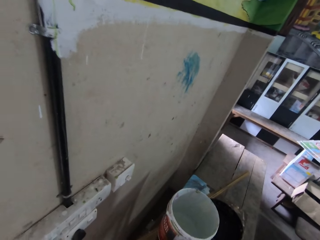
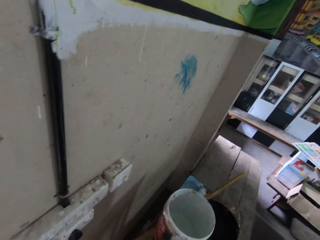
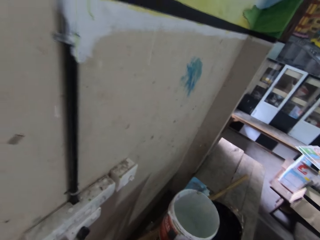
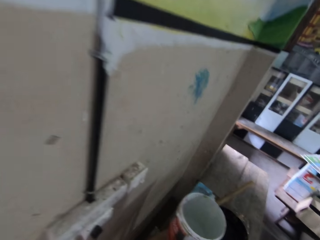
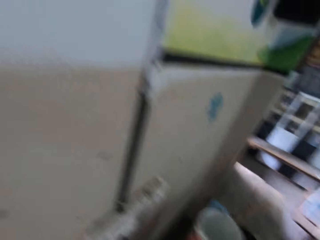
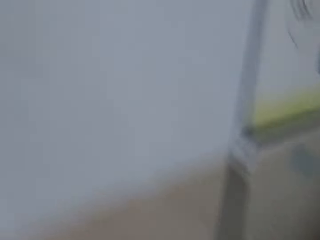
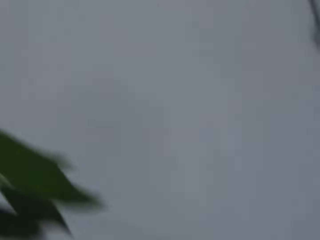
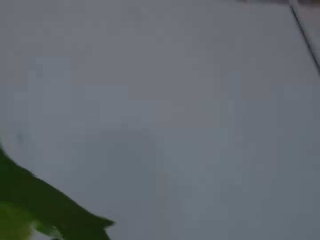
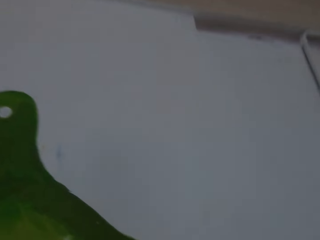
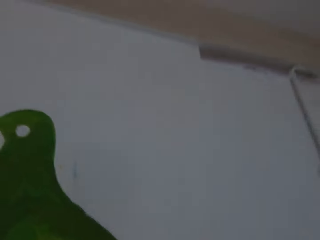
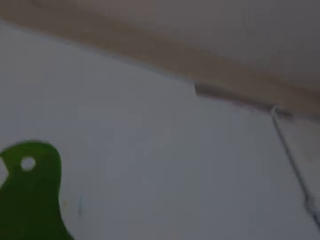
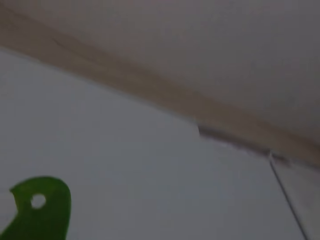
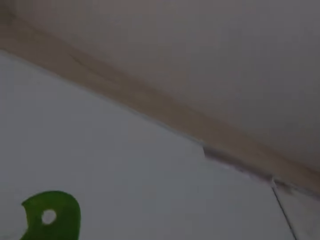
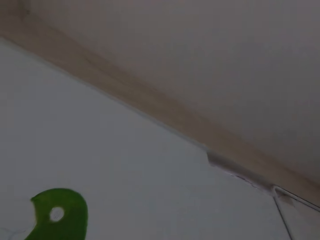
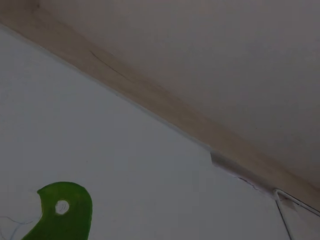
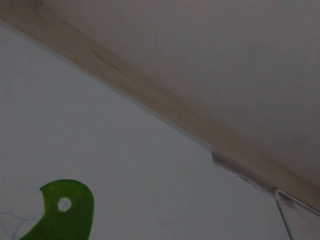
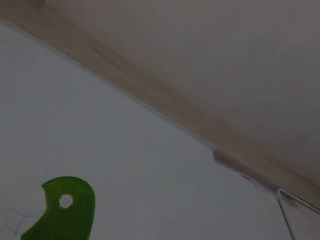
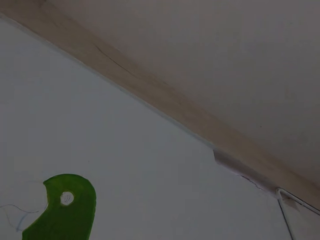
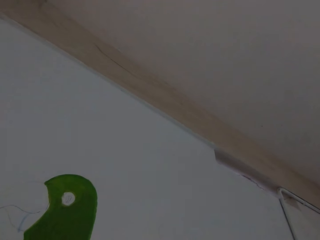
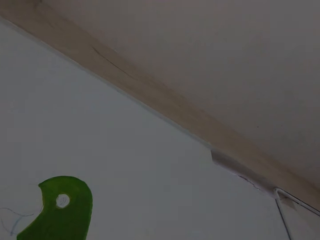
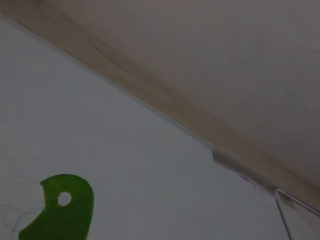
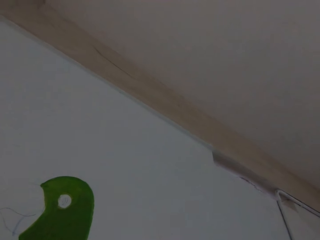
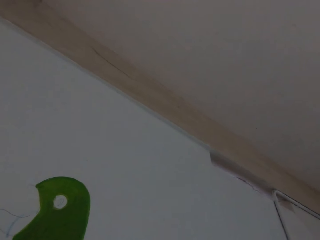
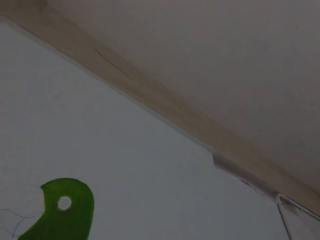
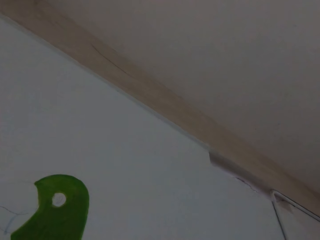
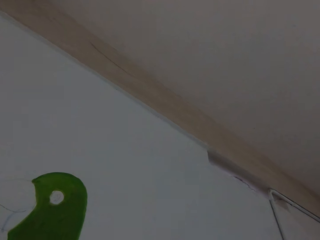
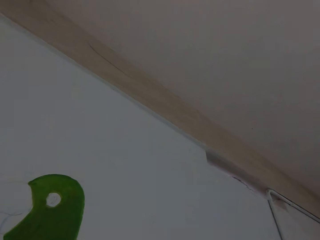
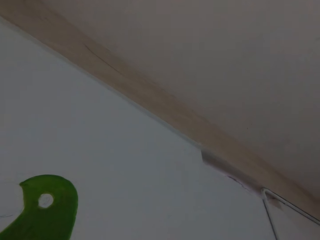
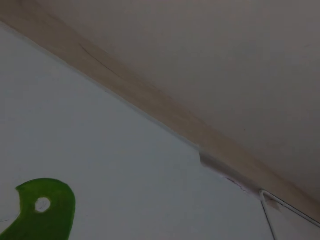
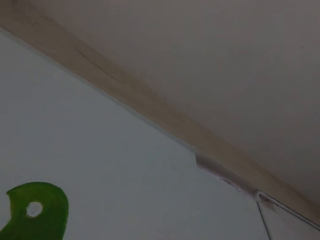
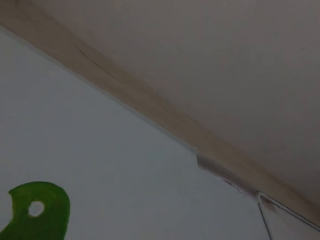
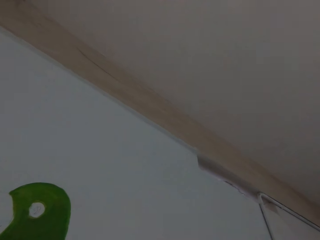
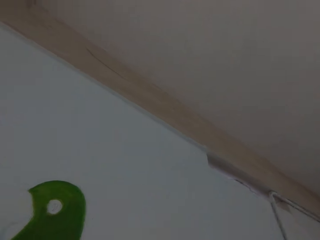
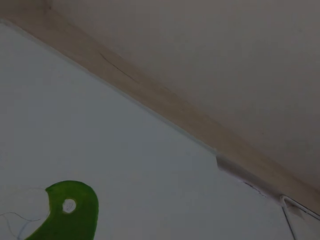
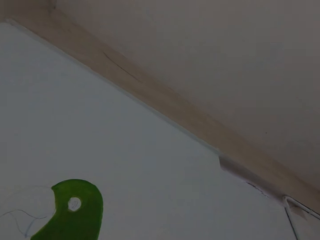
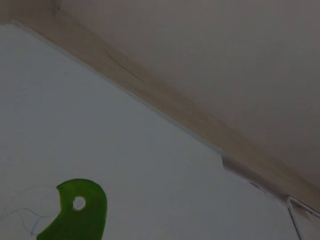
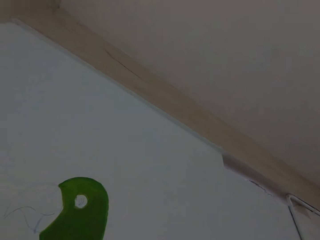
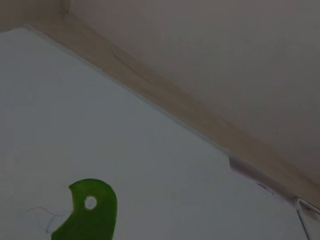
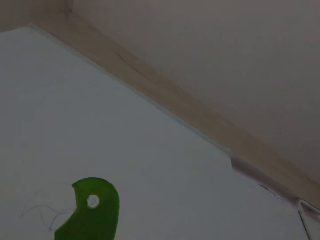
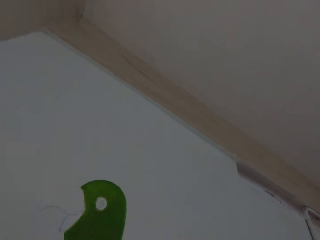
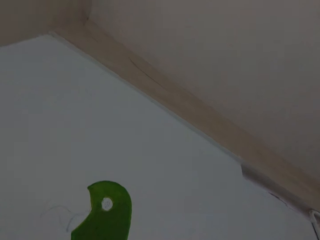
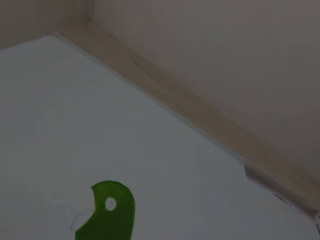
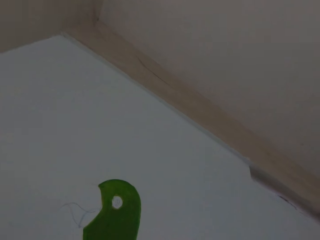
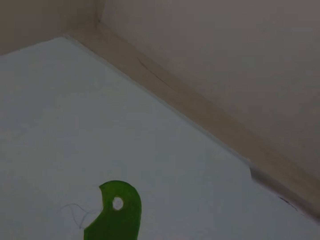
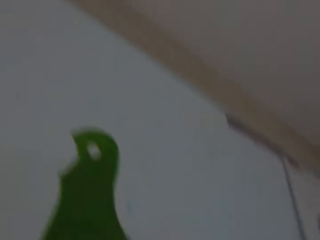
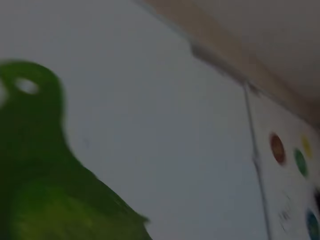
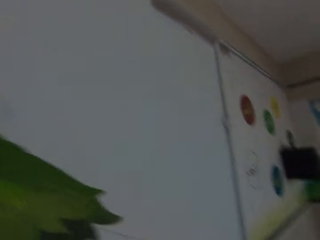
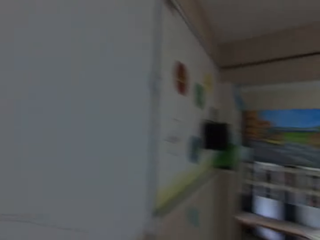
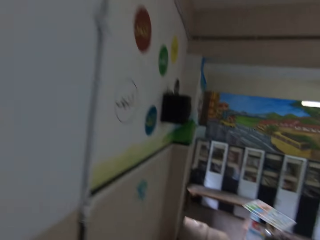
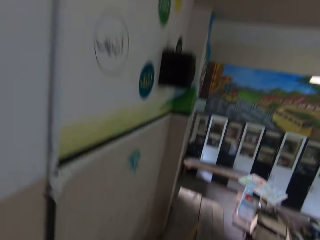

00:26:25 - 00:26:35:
The camera wearer paints the art on the wall.

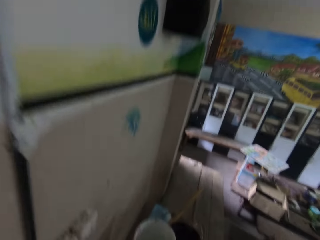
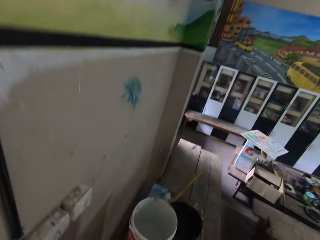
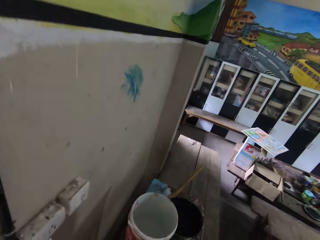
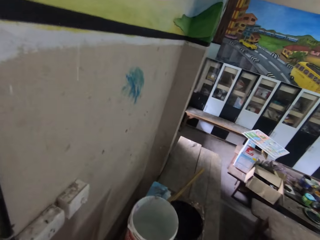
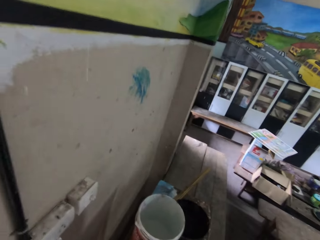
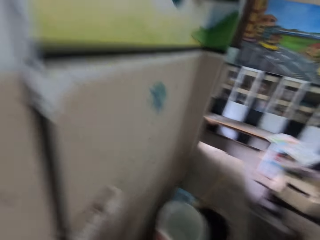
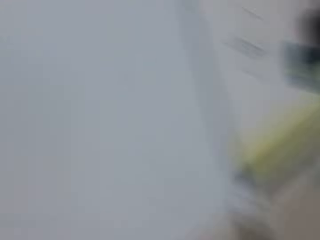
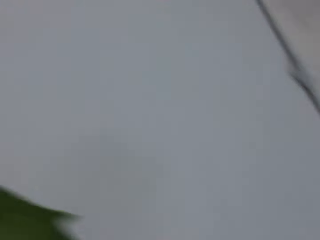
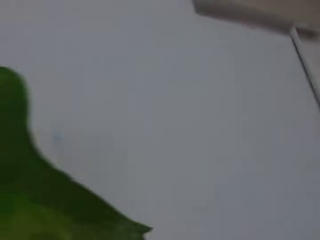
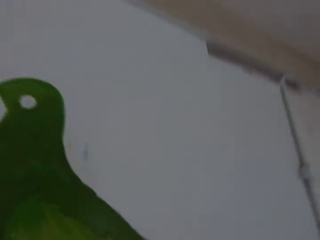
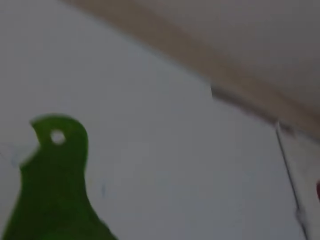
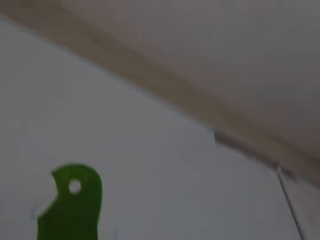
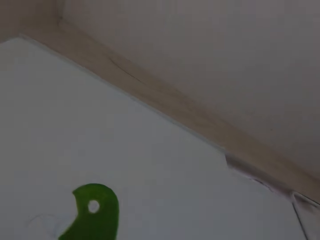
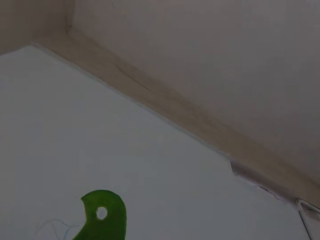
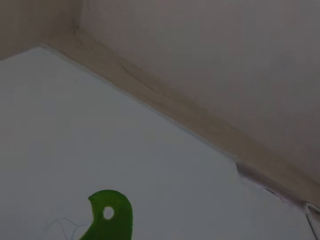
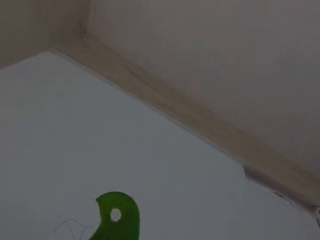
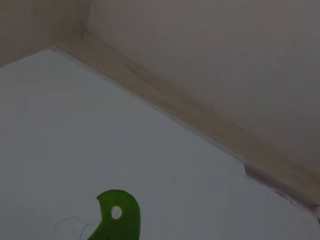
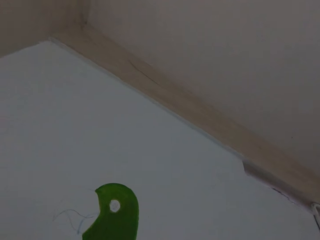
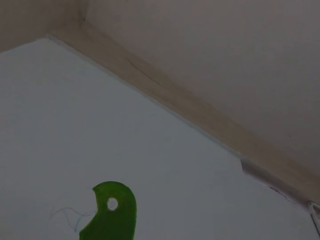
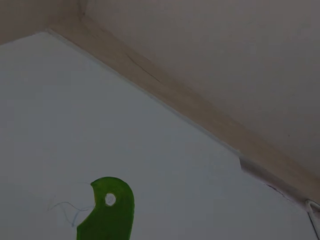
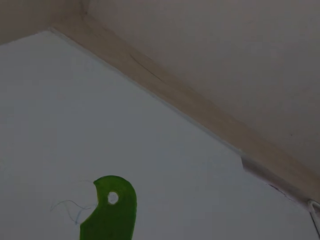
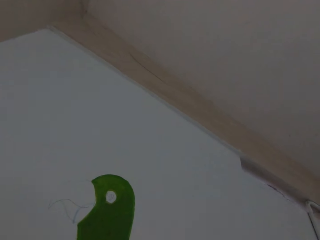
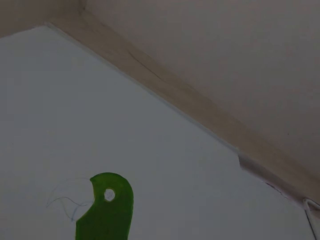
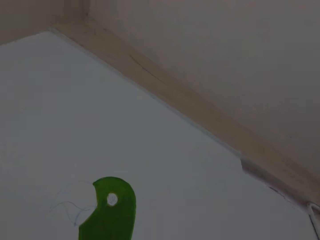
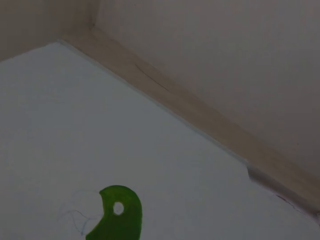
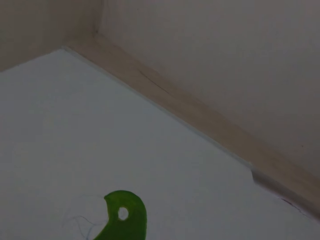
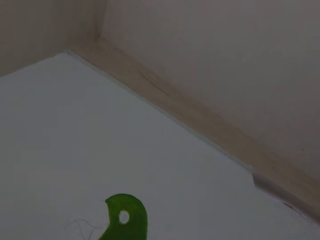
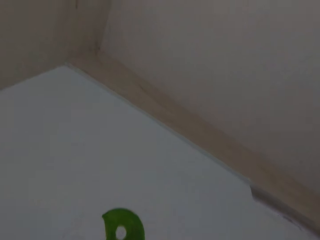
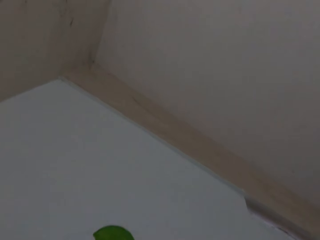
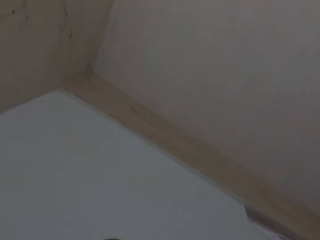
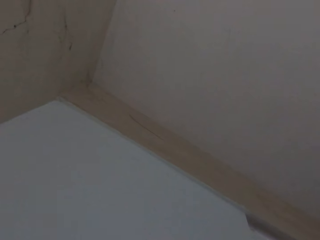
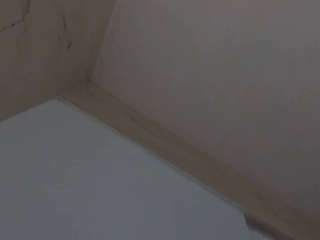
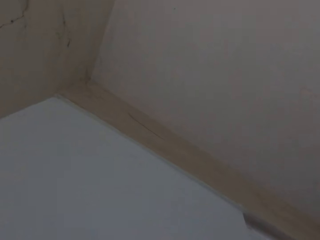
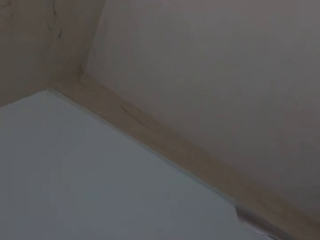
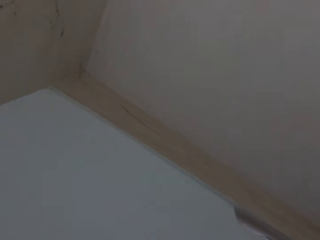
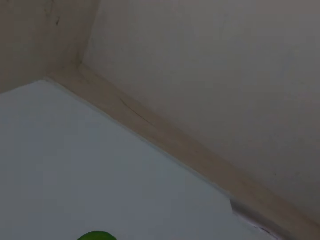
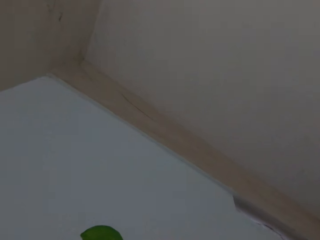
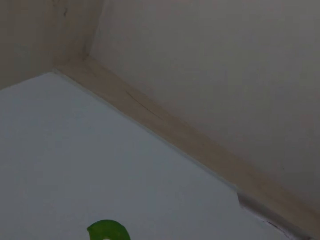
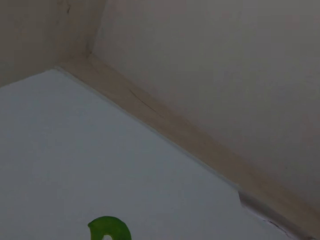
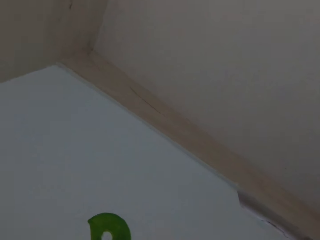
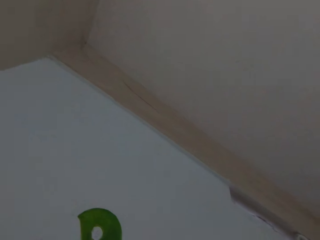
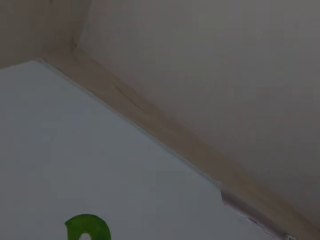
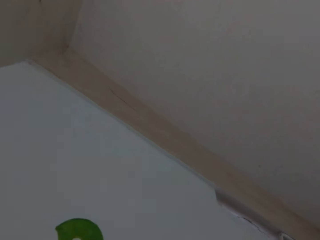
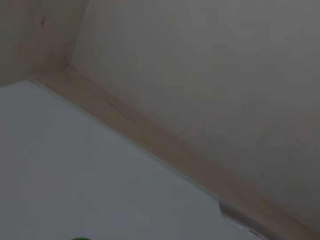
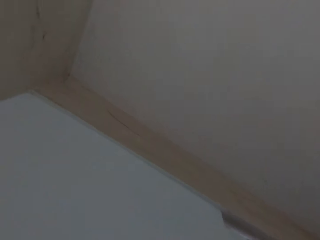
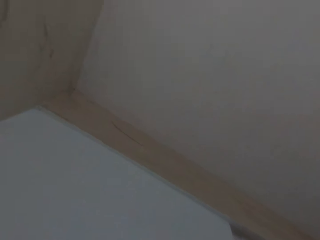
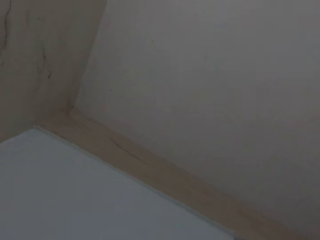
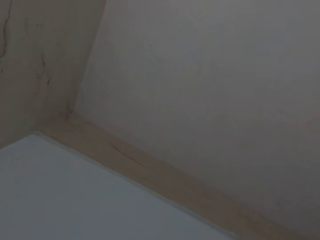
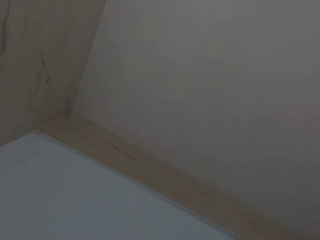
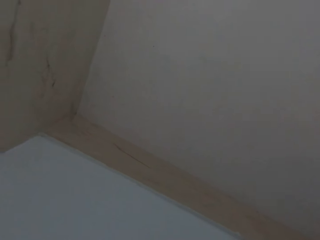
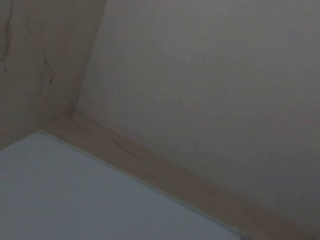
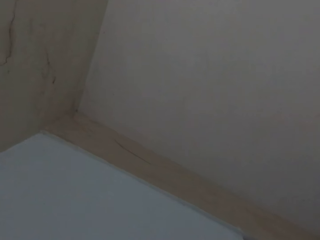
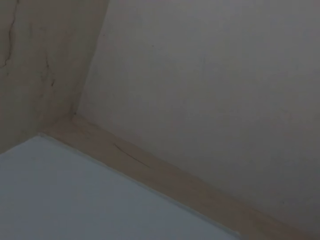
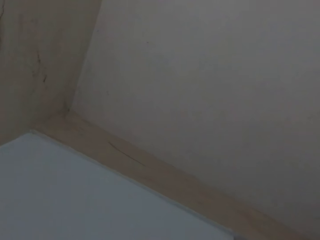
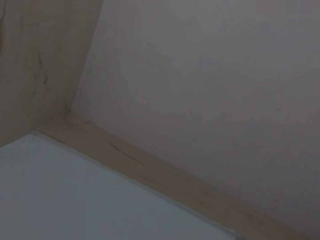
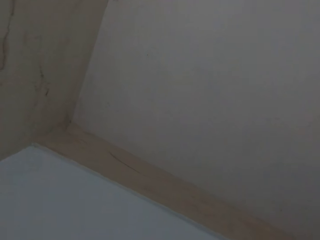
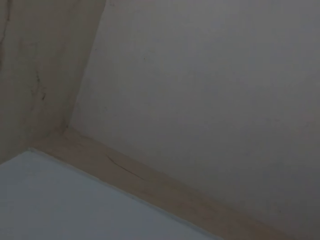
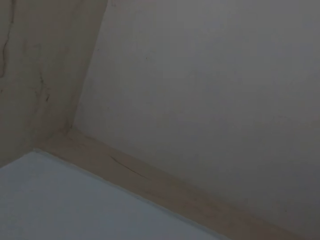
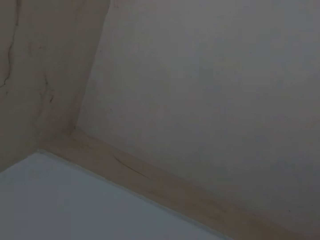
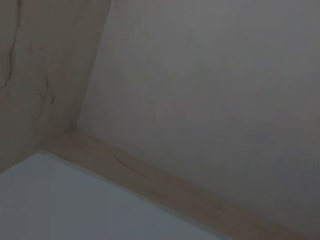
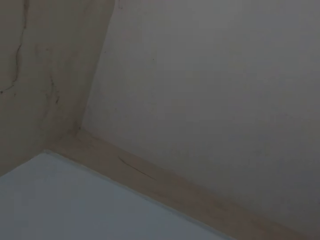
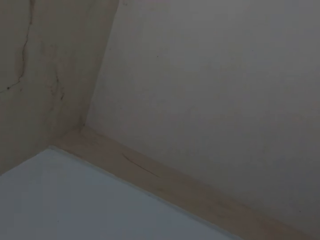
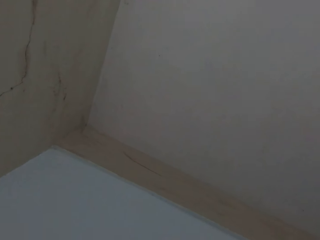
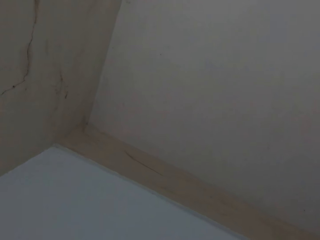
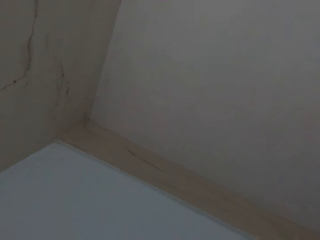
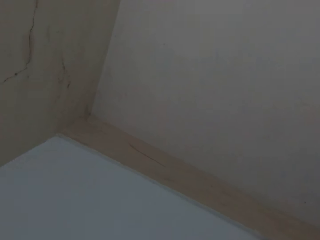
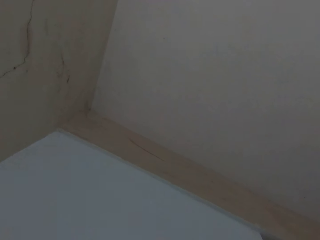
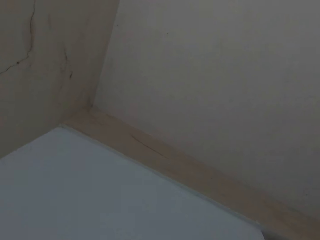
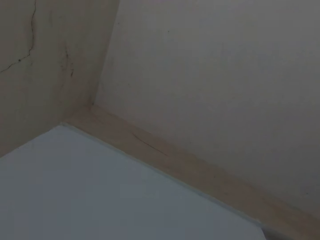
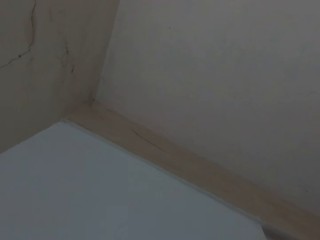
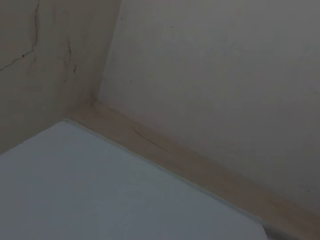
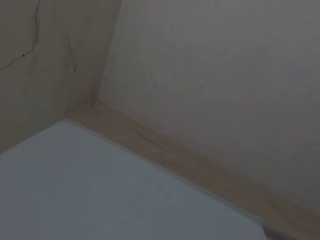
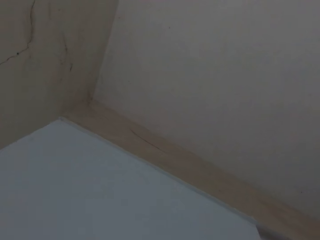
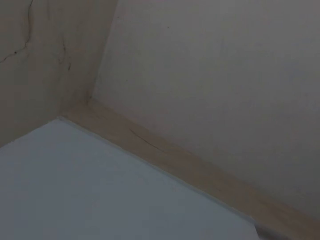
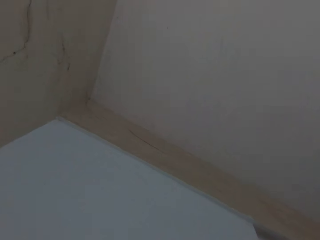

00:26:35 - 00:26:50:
The camera wearer dips a paint brush inside the paint. They paint the art on the wall.
